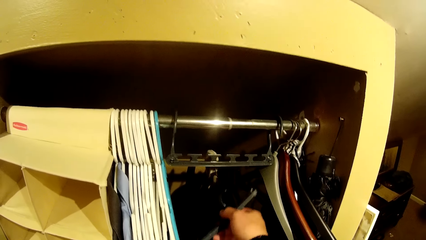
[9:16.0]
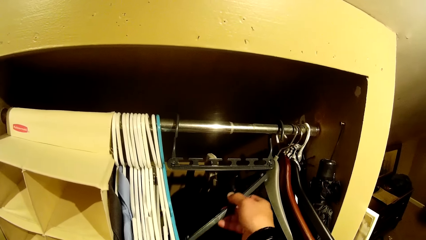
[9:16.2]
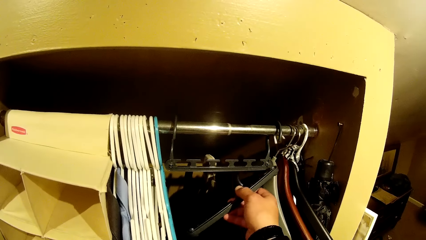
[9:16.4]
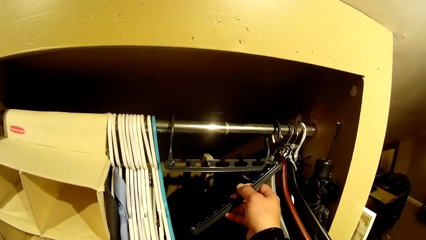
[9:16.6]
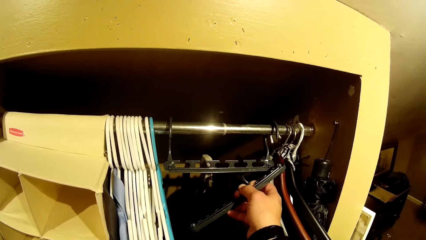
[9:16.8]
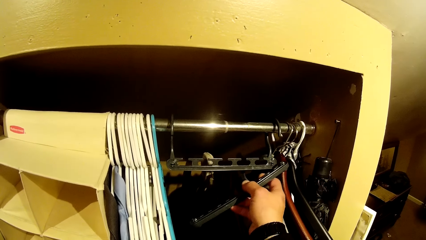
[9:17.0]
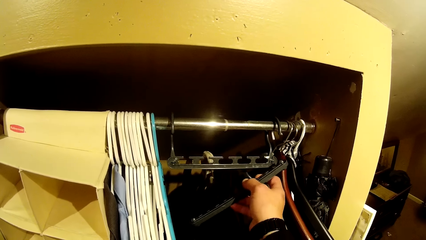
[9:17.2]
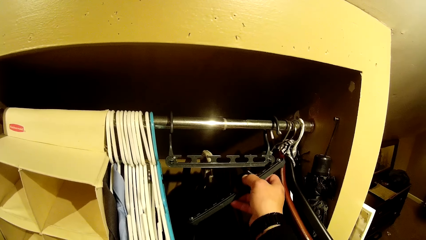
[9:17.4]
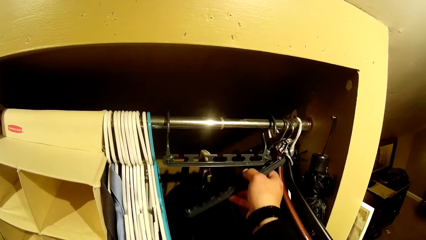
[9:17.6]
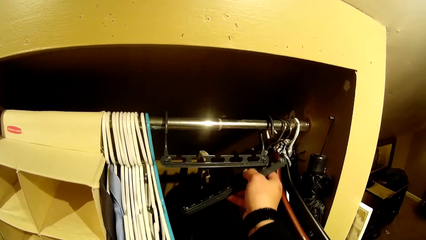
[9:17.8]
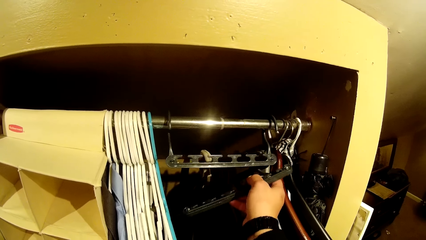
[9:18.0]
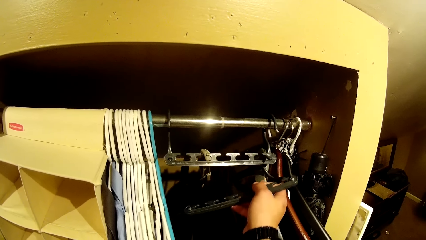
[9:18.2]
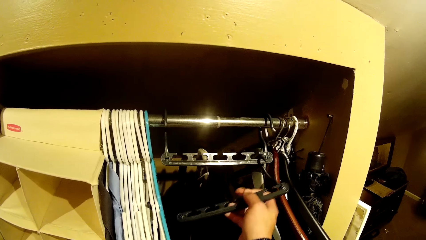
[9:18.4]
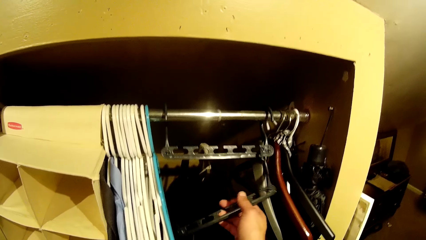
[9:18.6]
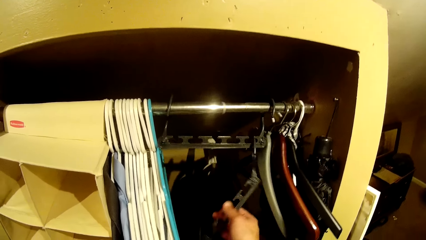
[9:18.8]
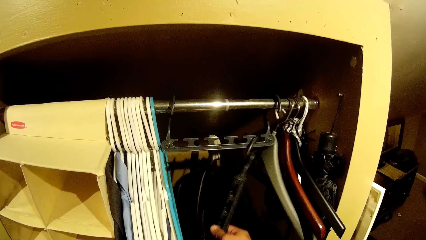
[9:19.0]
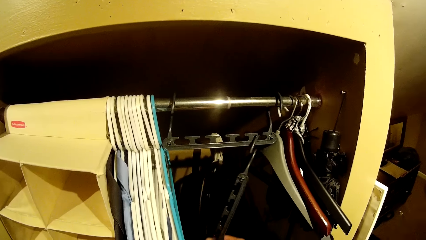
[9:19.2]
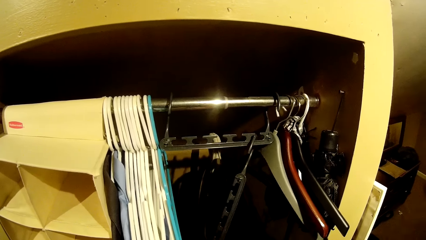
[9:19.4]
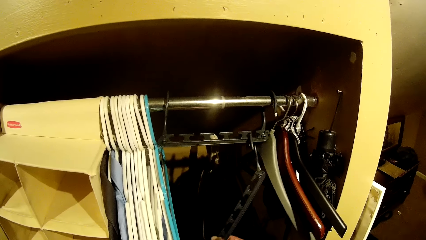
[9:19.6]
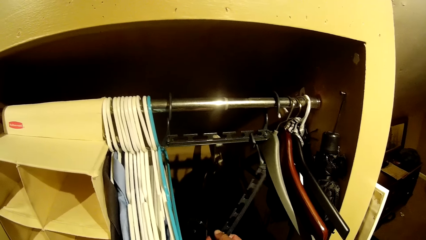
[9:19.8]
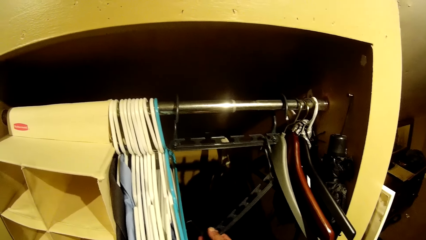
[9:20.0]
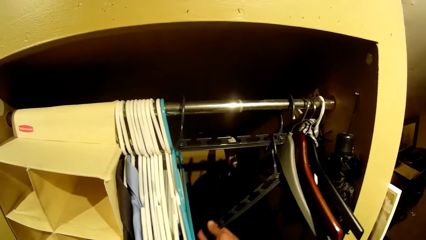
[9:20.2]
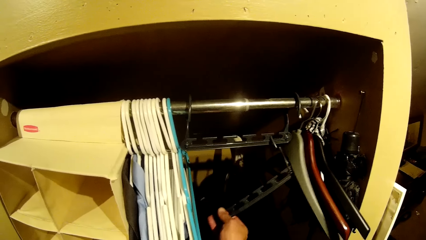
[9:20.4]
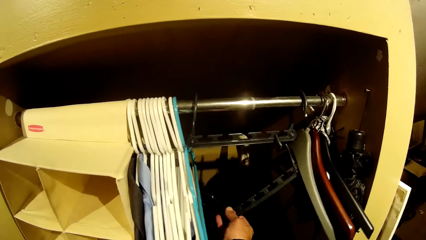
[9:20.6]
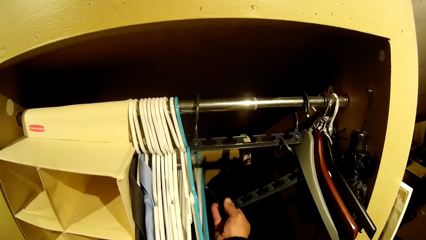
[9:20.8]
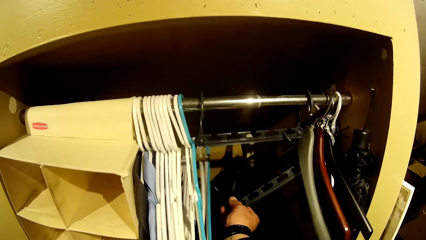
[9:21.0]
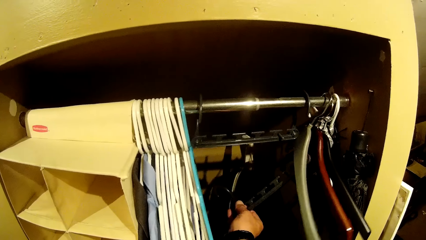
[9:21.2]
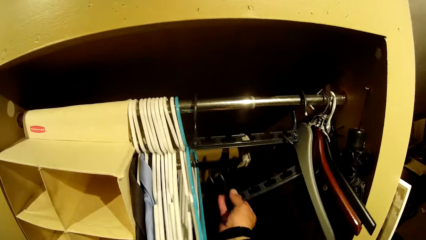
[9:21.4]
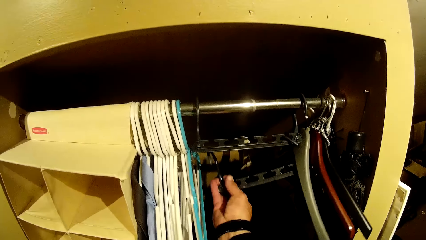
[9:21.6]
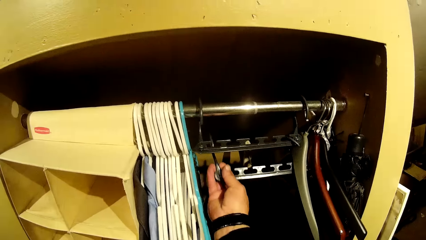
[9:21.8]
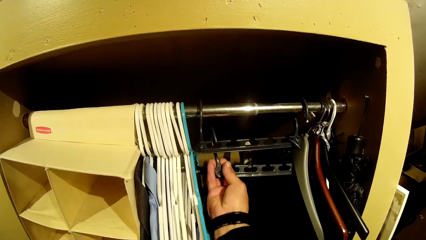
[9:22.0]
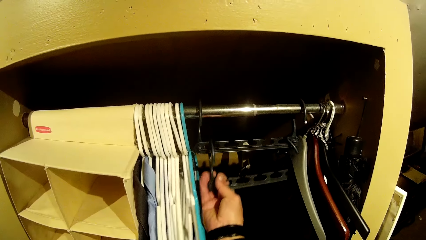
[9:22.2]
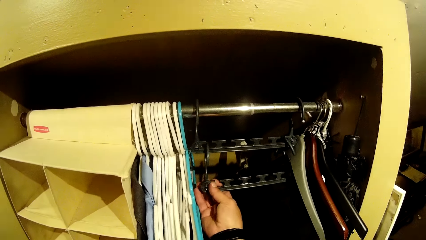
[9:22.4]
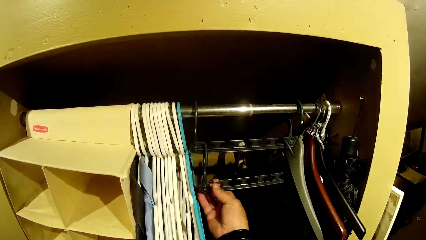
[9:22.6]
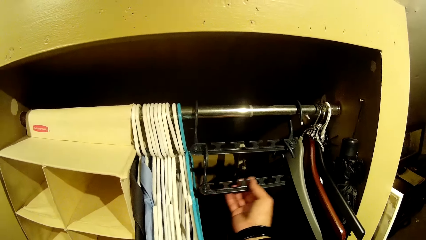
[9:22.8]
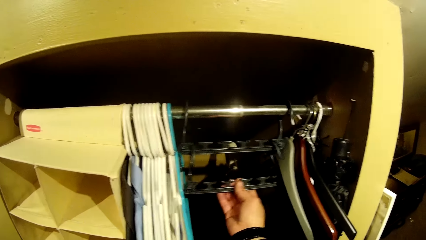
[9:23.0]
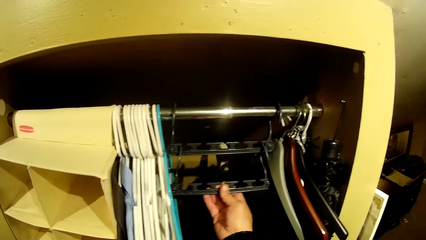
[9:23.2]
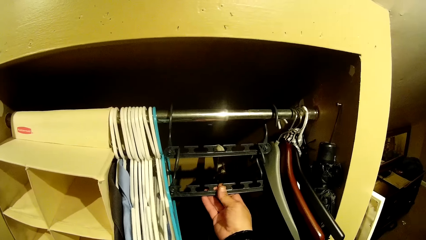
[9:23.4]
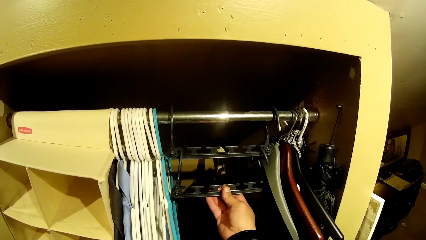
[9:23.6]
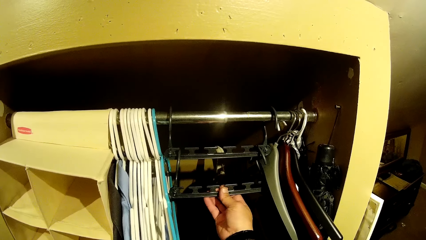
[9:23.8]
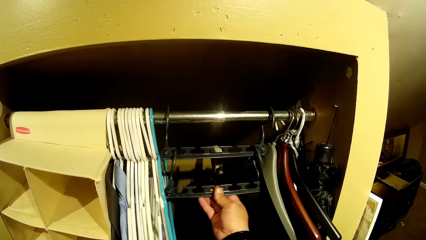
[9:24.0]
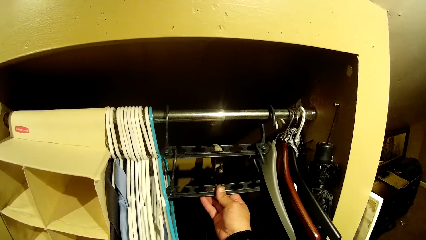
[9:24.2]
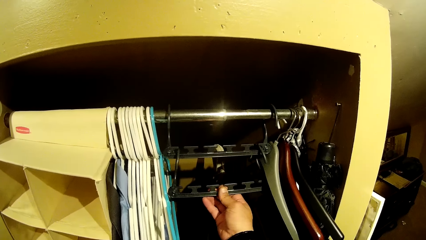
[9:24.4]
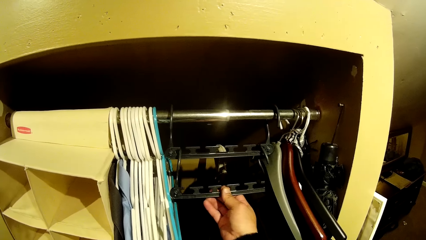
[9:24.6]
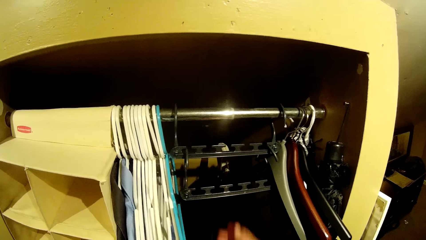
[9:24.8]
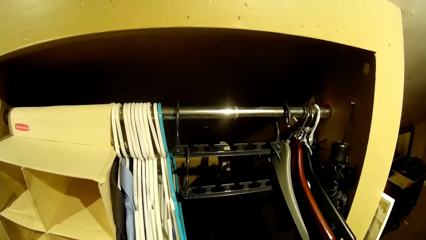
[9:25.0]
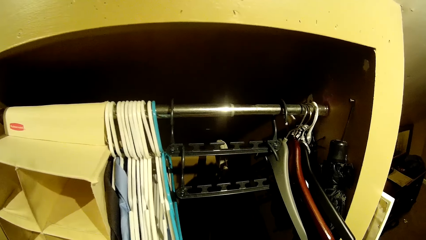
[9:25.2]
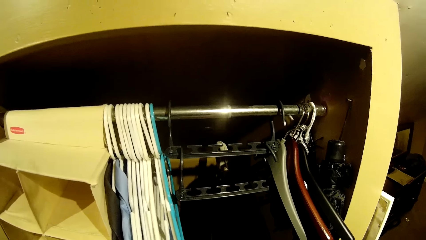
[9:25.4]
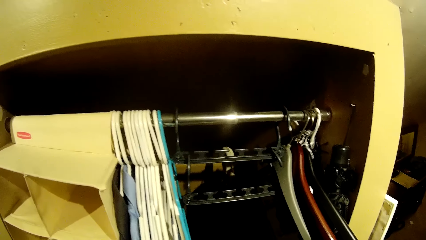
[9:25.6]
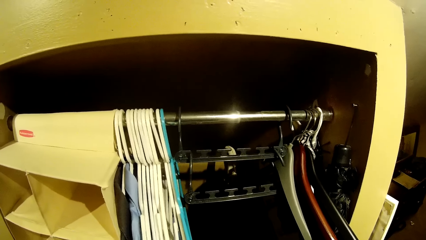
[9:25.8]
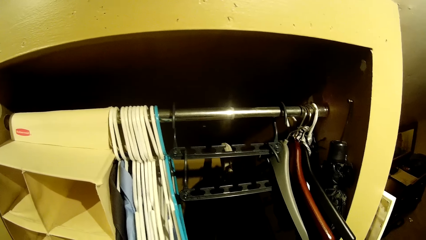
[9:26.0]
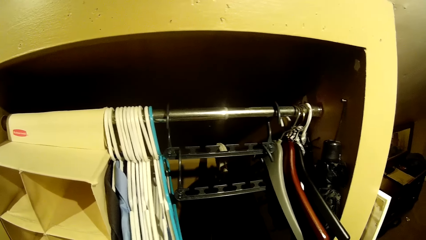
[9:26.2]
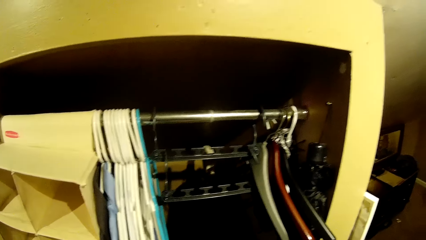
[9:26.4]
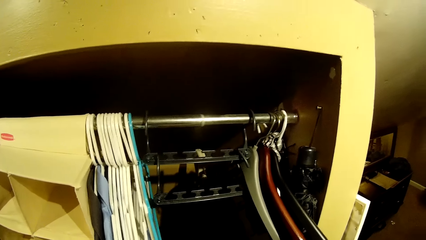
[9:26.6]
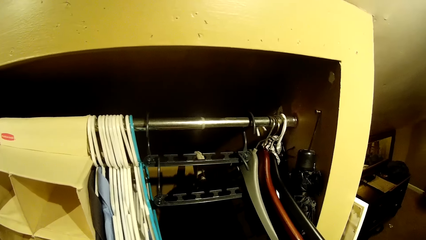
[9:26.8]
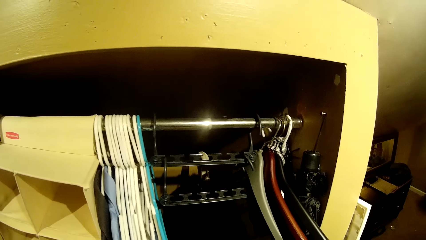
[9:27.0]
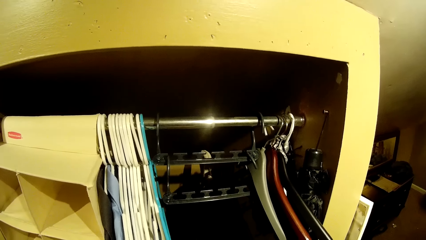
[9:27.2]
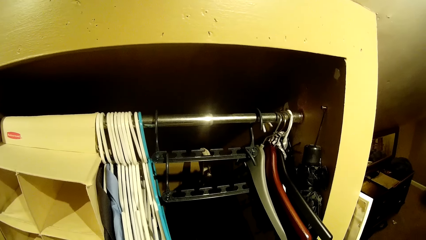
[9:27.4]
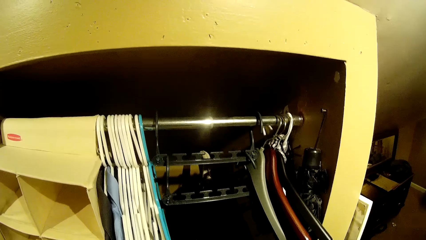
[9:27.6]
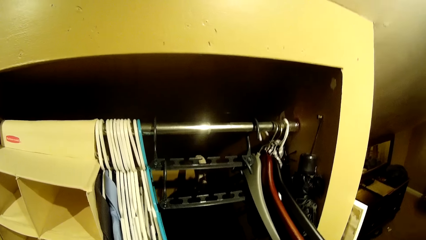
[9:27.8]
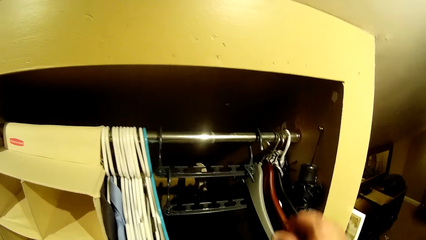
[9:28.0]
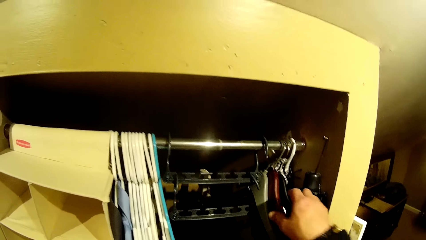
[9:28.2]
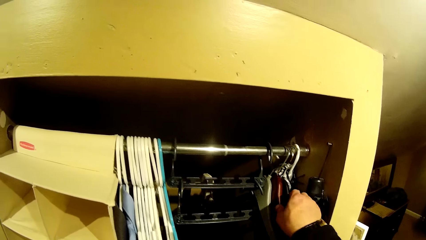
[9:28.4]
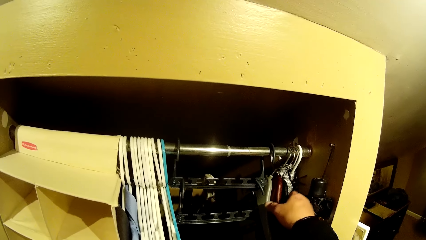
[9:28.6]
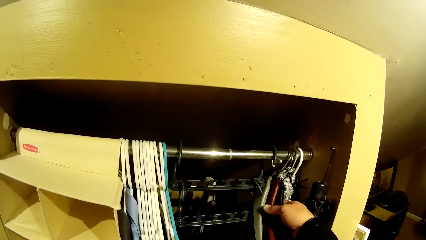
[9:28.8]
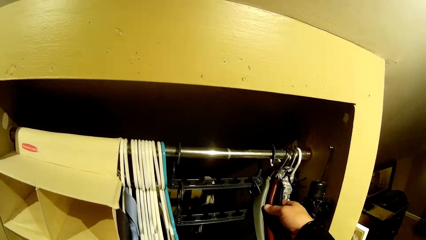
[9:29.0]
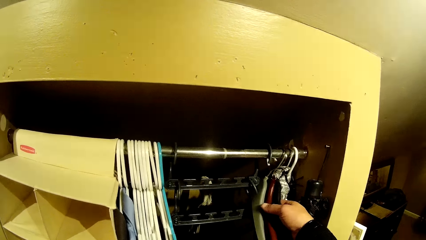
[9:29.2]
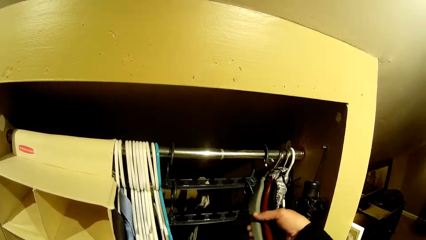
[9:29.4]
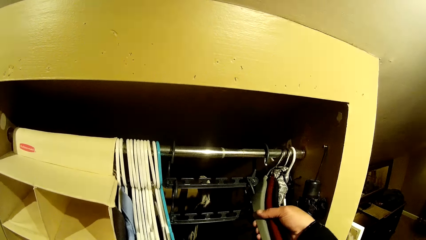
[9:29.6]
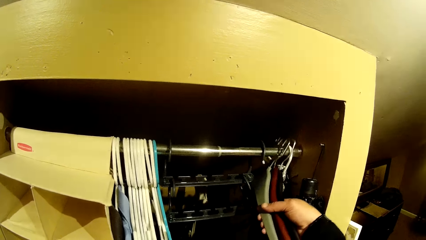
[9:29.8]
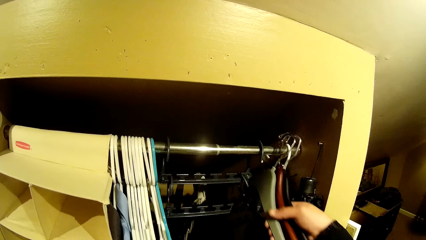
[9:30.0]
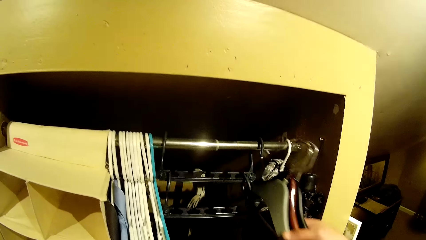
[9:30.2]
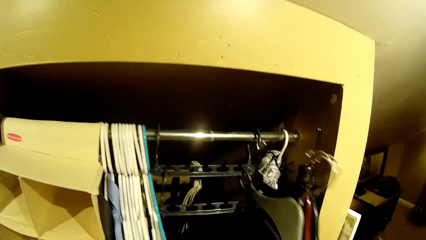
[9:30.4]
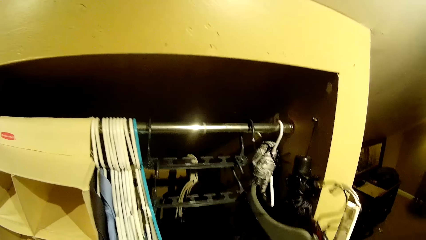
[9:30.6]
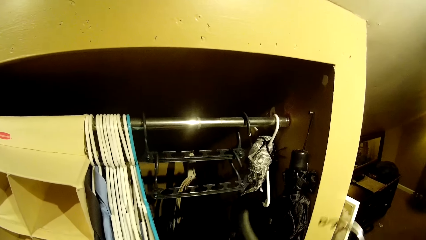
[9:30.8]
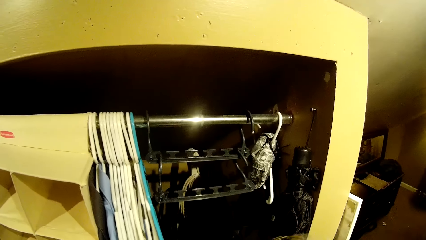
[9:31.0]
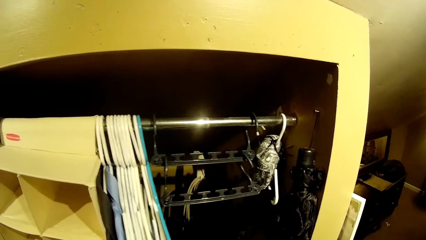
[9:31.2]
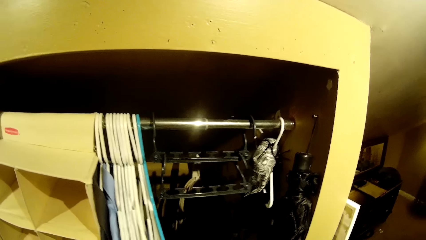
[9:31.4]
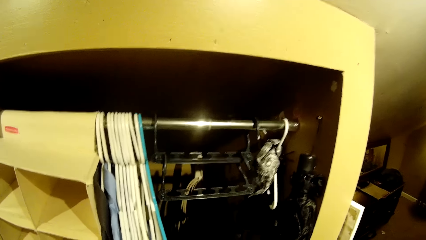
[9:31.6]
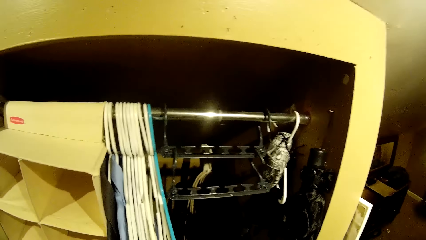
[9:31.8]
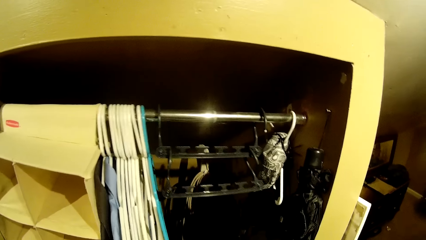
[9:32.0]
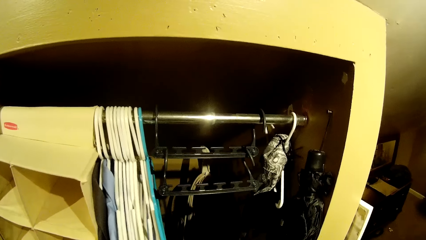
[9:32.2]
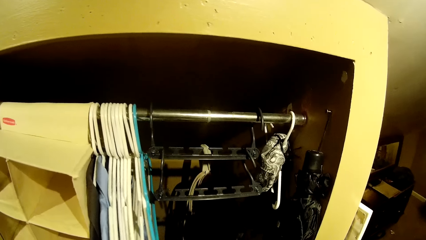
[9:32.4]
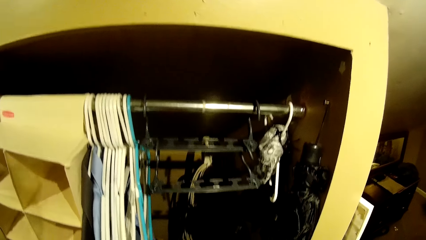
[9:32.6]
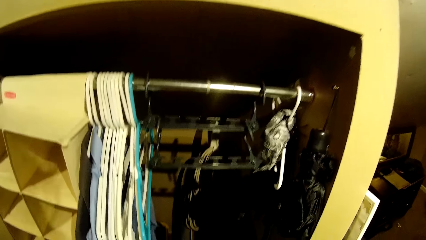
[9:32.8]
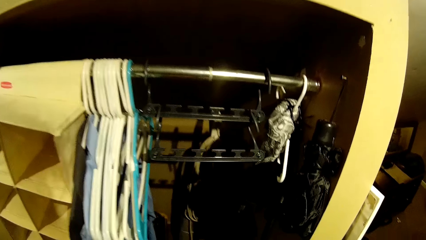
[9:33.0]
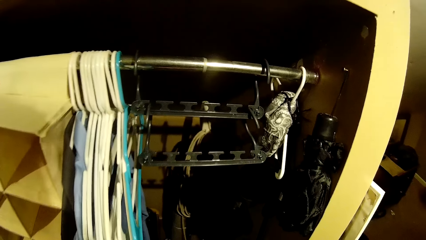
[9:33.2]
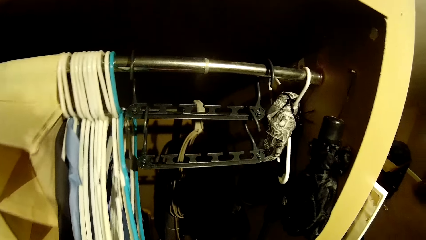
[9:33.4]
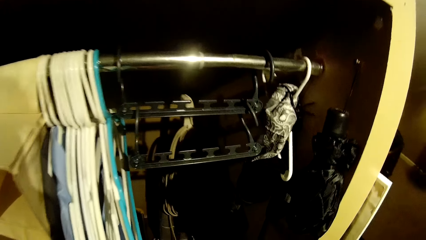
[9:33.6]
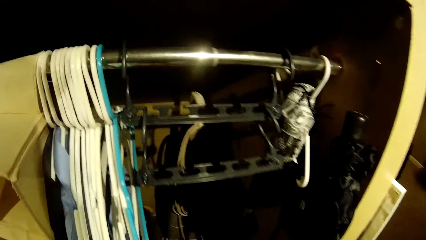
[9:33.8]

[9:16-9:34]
The camera wearer hangs the hanger holder on the hanger holder in the wardrobe with his right hand. He removes three hangers in the wardrobe with his right hand.
